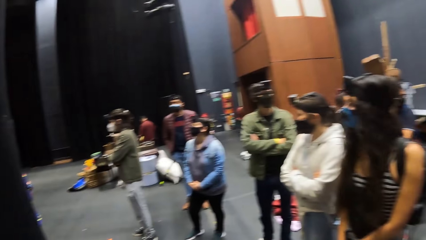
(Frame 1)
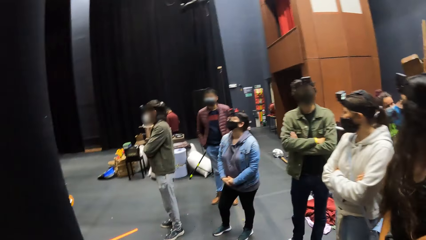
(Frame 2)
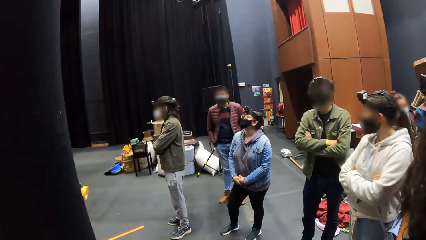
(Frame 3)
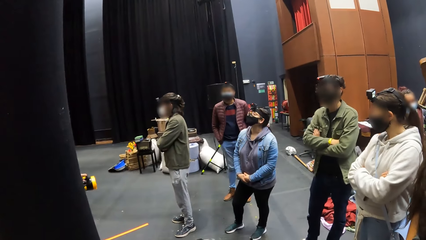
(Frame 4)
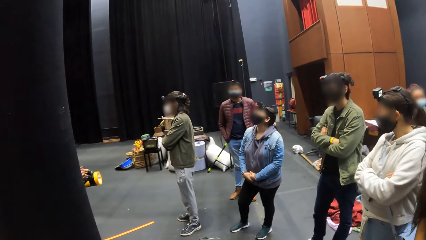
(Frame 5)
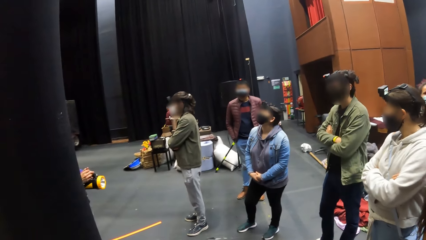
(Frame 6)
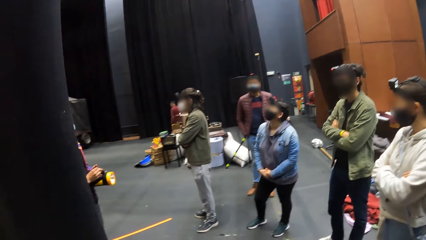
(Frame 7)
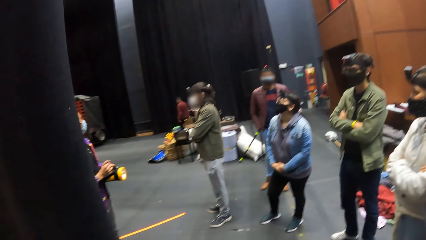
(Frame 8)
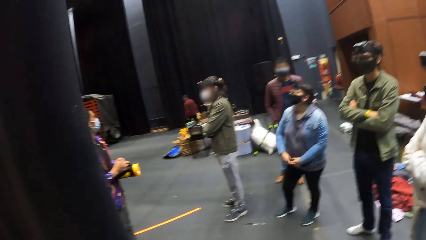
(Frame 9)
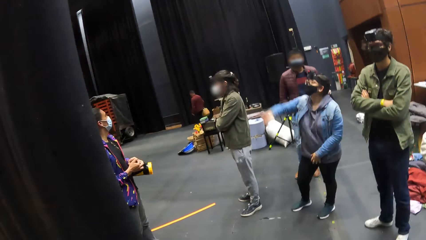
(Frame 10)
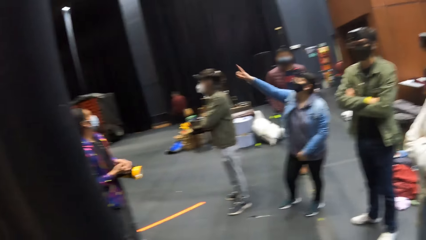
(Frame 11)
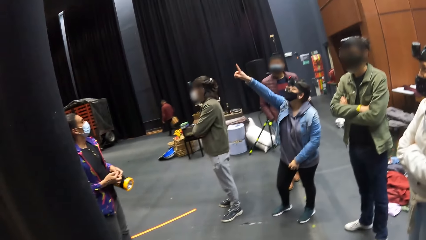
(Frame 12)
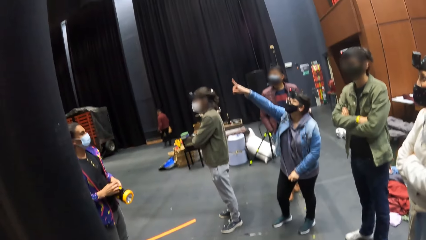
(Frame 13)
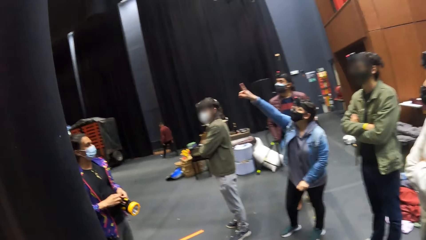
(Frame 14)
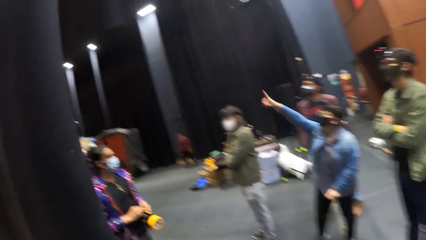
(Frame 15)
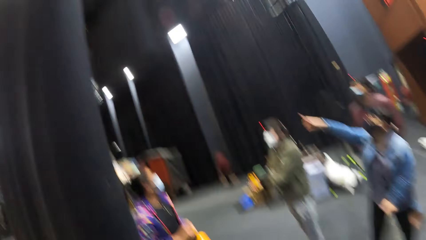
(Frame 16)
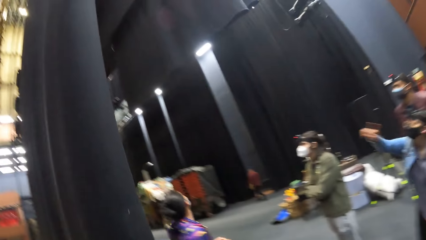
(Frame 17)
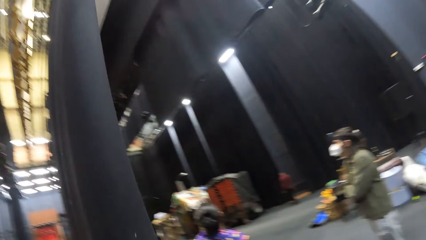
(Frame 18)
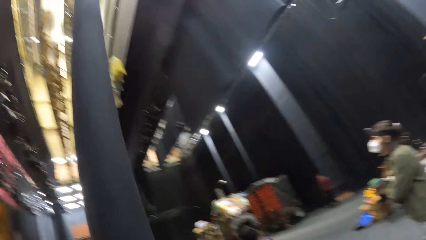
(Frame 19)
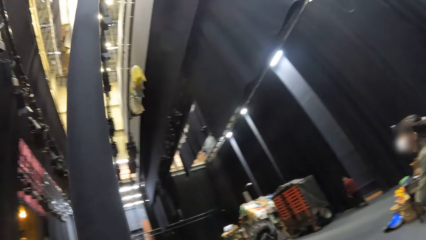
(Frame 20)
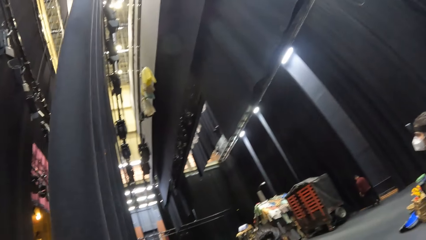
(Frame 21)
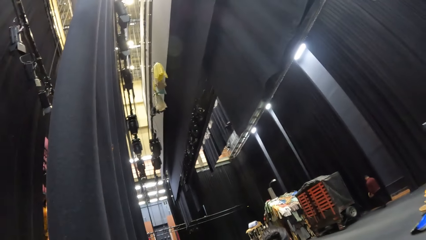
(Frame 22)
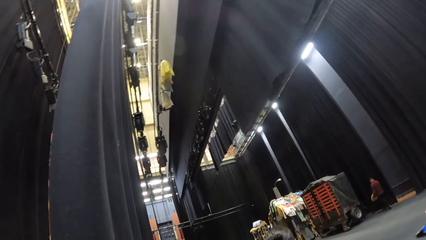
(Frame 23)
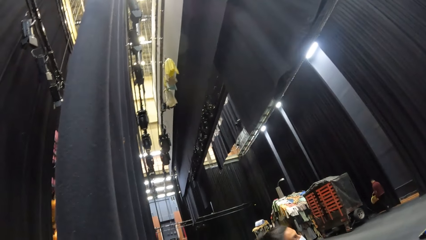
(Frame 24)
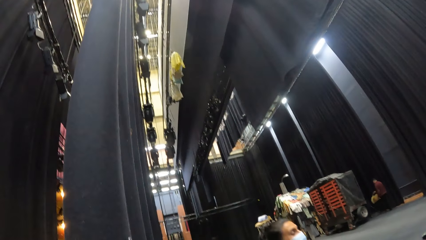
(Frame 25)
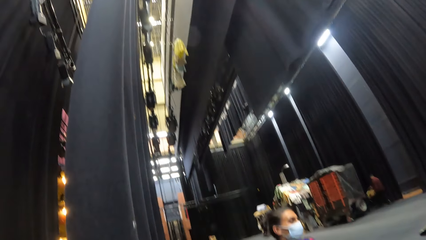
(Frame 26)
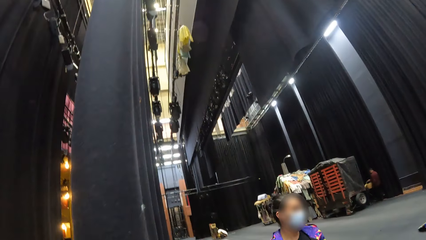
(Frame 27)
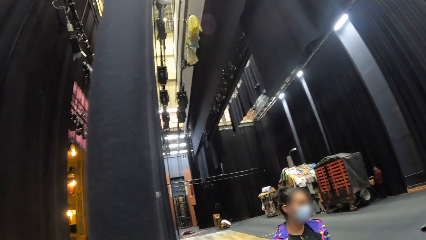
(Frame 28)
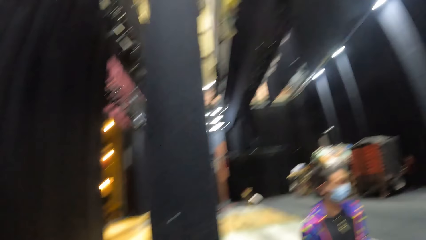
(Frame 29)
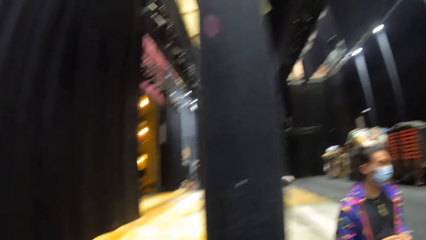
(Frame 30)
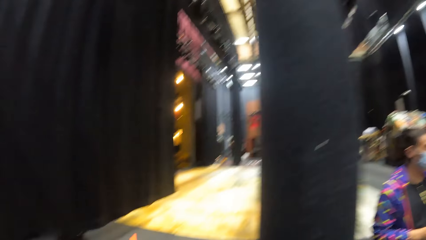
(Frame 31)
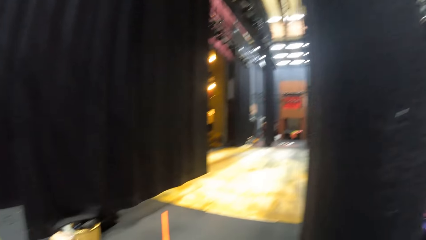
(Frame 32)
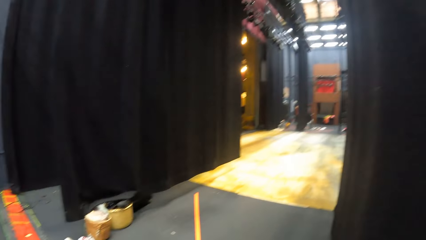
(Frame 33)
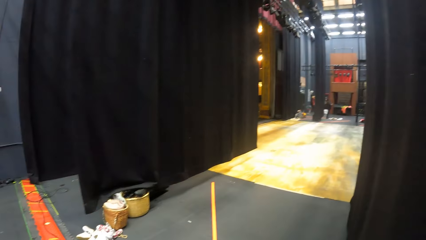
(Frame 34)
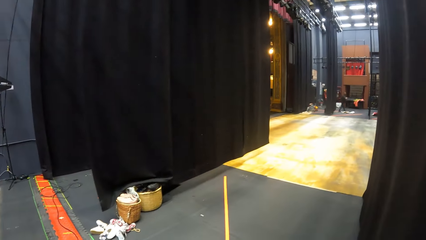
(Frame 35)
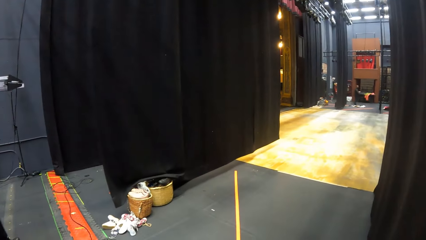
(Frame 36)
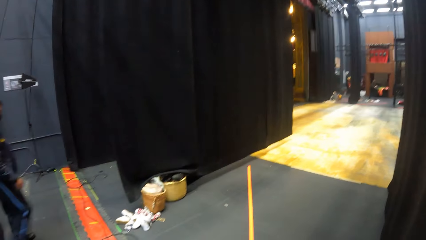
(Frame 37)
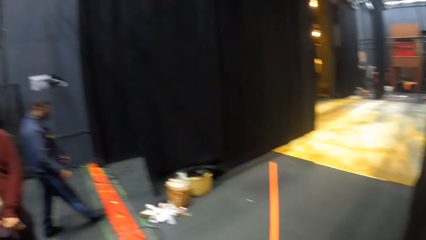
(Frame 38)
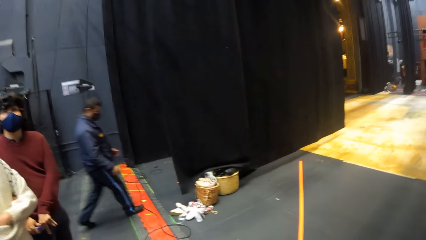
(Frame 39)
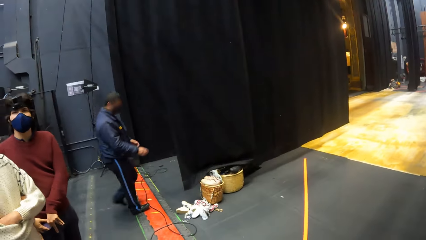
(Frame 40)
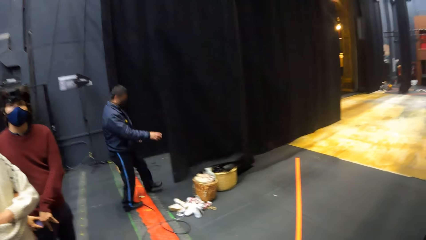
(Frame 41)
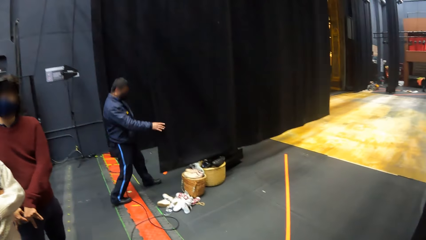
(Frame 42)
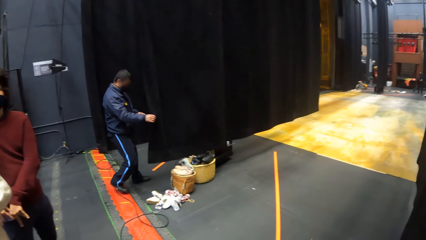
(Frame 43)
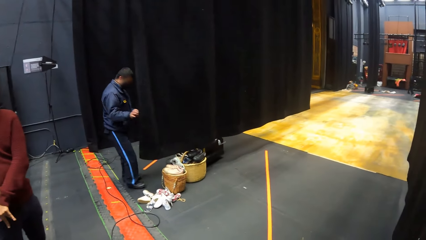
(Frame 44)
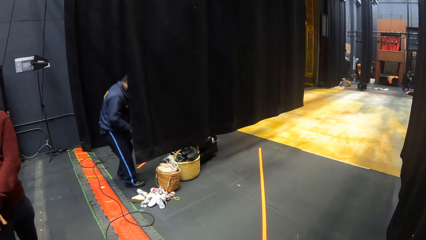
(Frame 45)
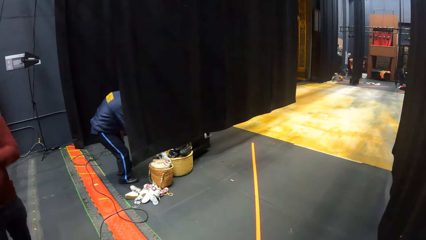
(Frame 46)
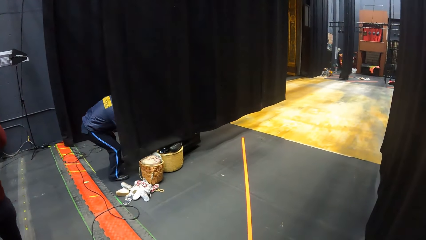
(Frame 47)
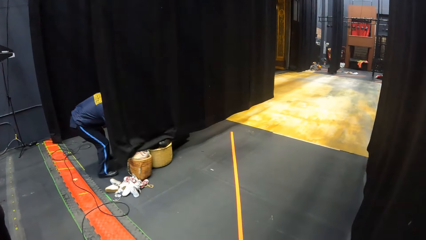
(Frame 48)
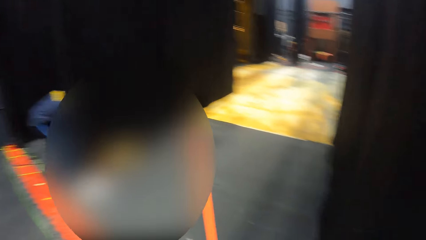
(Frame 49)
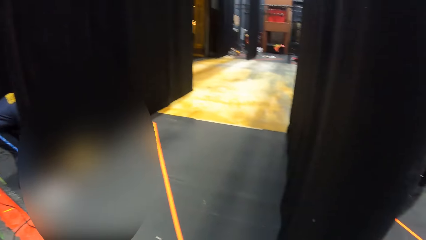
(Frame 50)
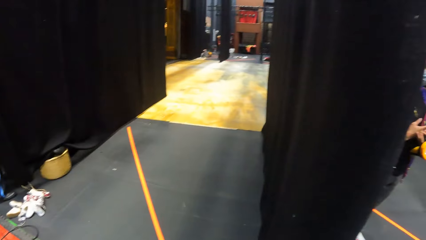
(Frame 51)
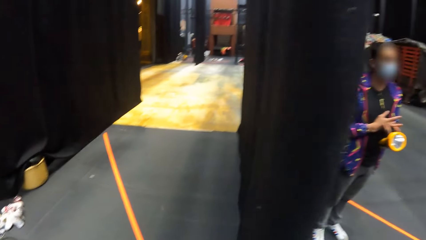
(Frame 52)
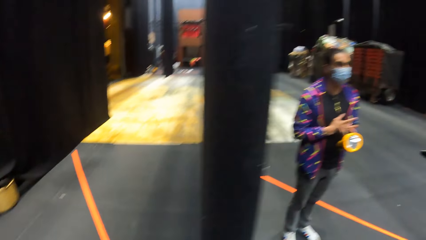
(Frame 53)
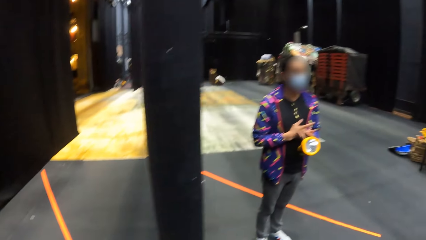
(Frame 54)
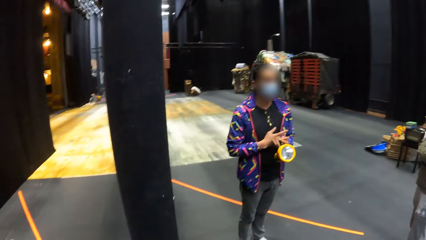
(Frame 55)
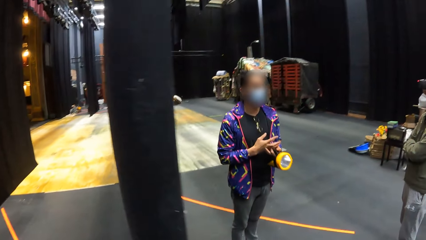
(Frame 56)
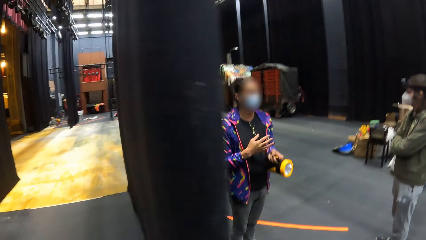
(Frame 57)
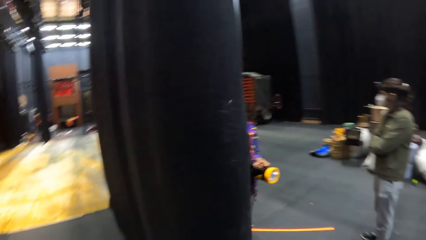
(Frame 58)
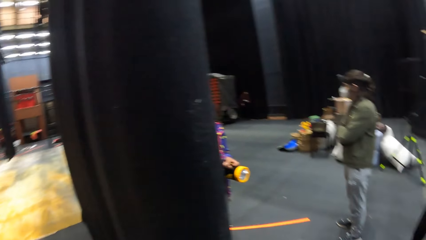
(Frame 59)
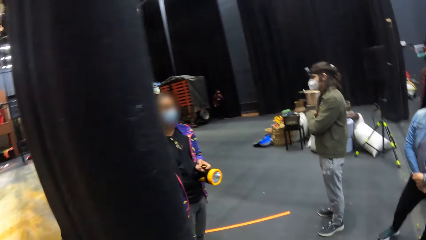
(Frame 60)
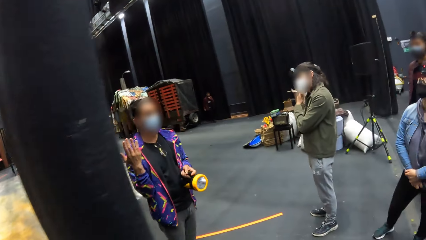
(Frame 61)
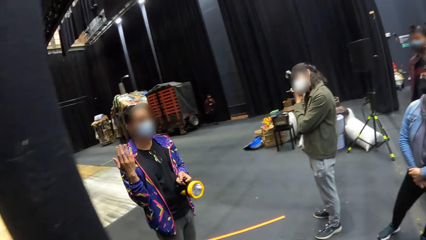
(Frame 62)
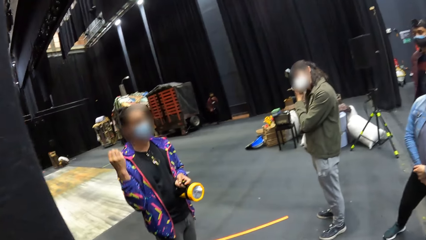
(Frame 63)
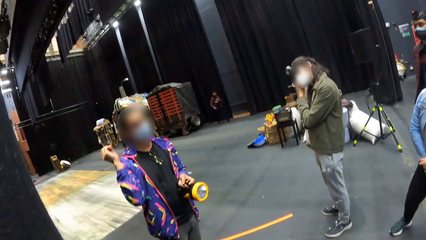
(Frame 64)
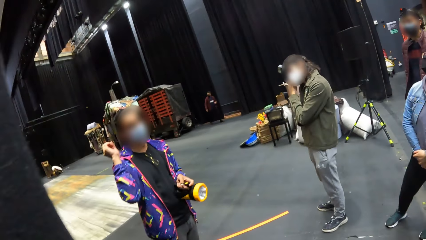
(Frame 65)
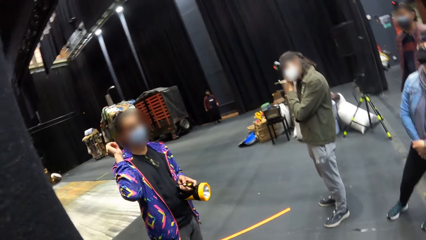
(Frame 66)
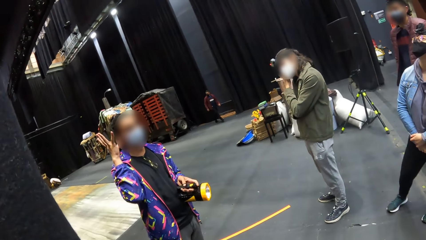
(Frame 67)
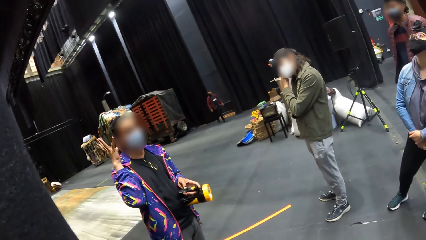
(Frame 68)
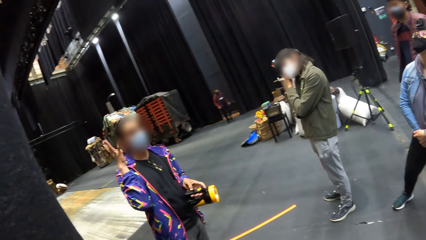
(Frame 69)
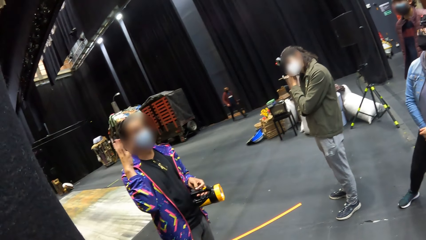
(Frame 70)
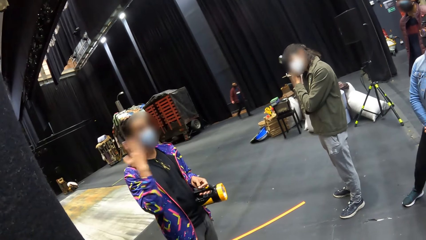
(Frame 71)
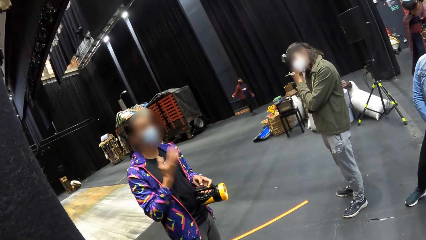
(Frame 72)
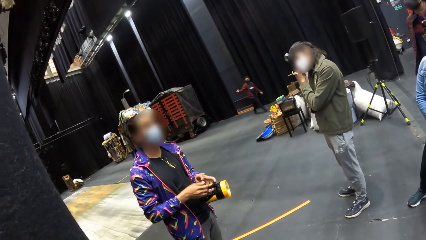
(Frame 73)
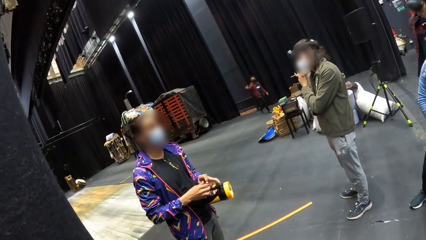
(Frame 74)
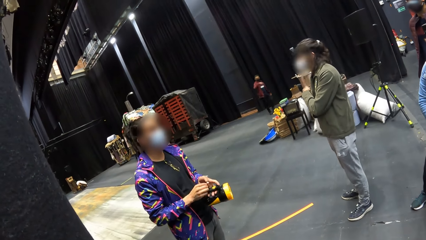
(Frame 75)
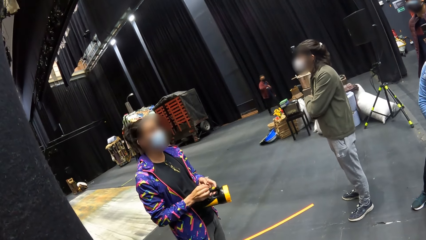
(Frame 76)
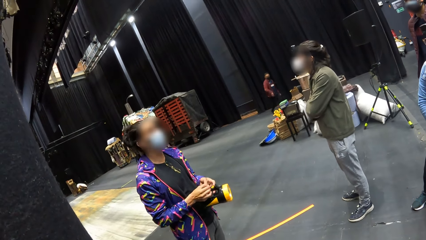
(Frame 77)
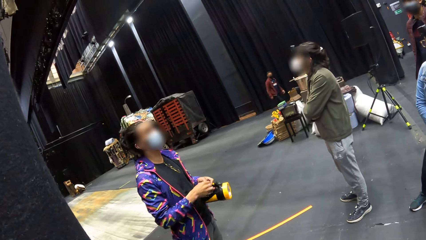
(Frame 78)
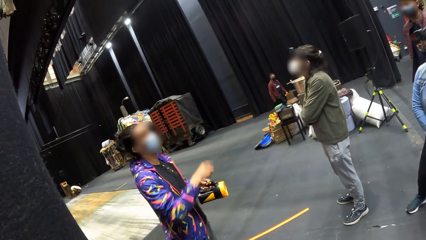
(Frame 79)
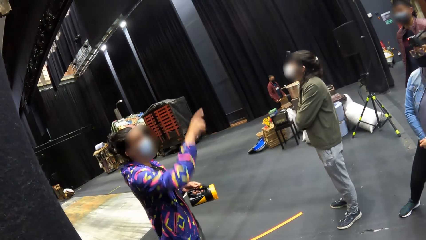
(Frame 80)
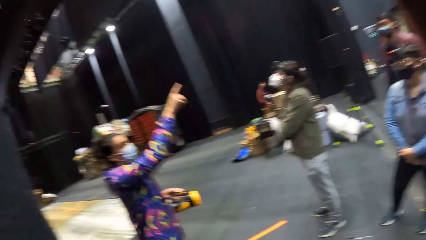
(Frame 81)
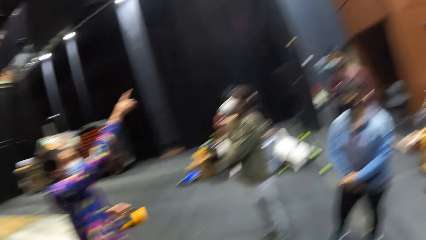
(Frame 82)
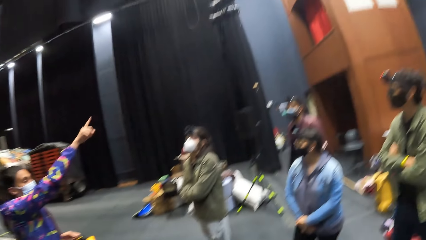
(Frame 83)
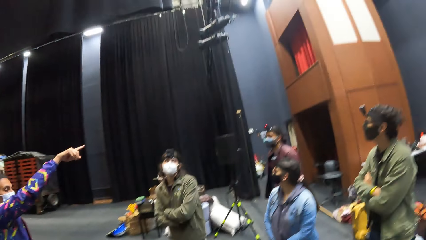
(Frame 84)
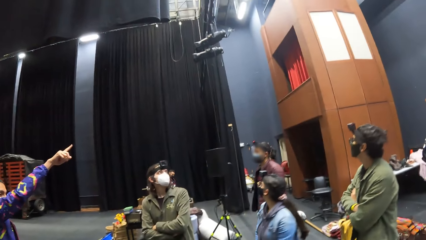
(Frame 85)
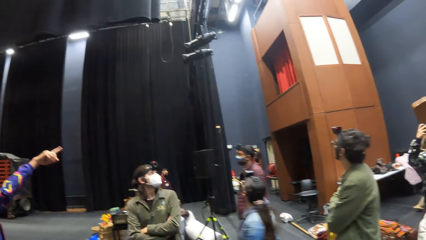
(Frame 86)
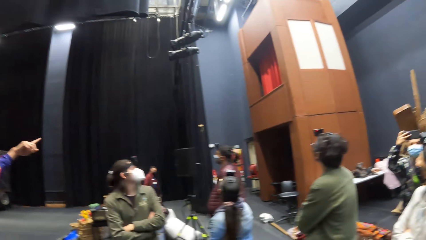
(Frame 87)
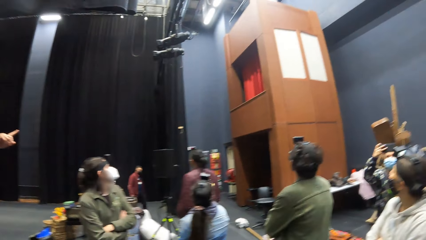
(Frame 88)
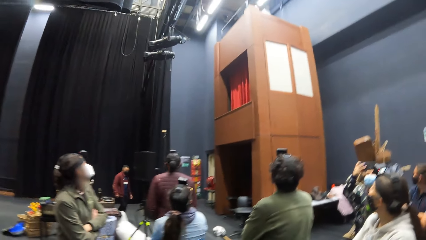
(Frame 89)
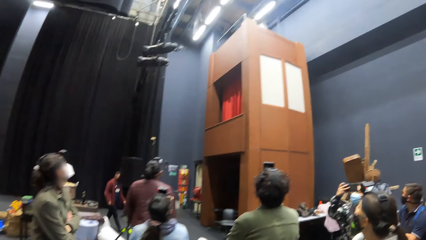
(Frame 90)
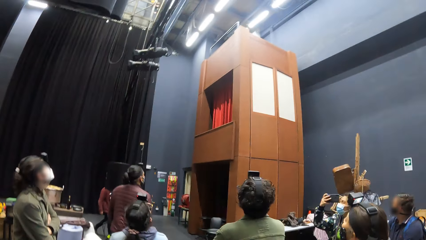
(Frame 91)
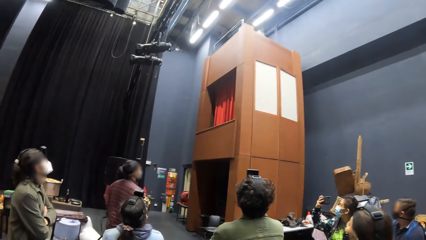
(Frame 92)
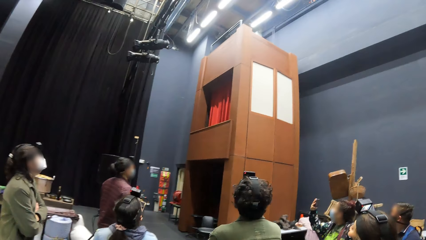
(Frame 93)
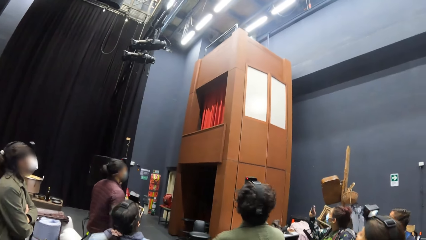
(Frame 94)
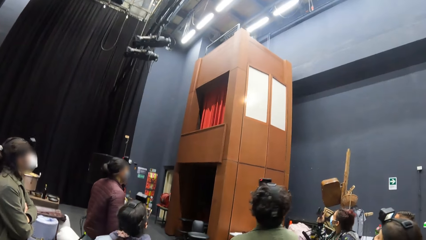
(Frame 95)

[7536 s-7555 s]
The woman points at the ceiling with her right hand. A man touches a black banner in the room with his right hand. The man moves a basket on the floor in the room with his right hand. Another man addresses the group of people in the room. The other man points to the ceiling in the room with his right hand.
